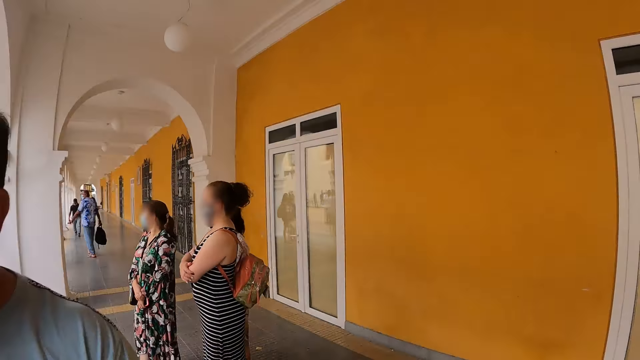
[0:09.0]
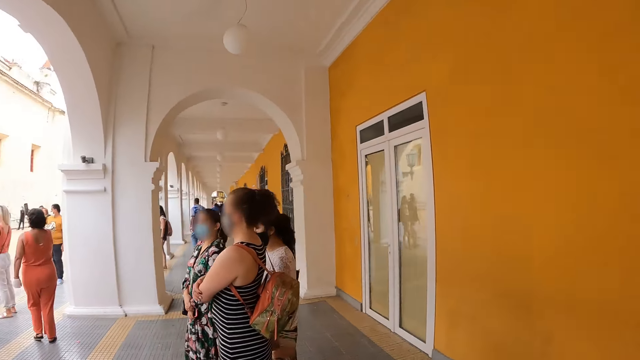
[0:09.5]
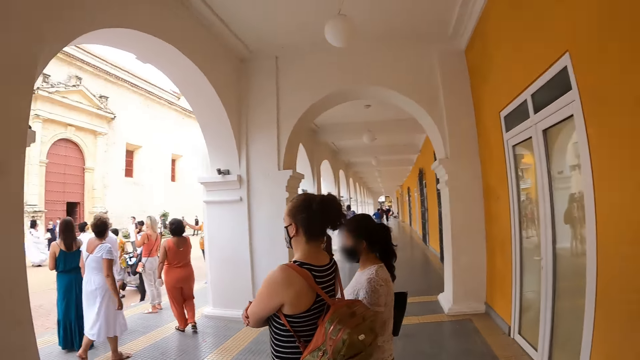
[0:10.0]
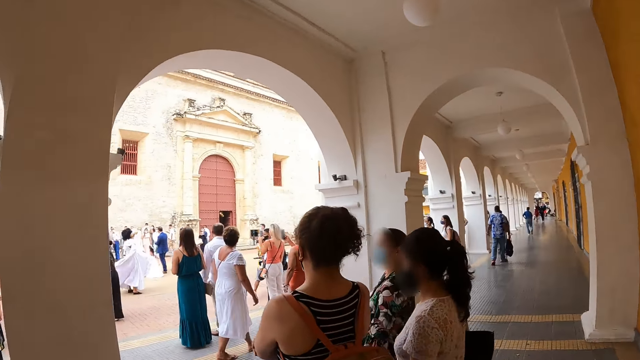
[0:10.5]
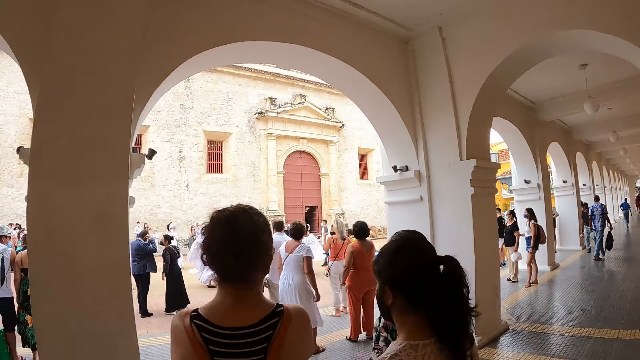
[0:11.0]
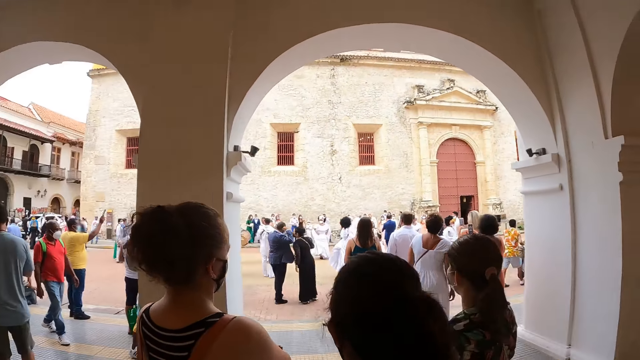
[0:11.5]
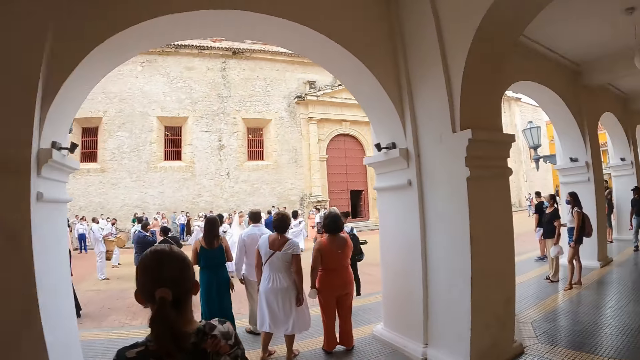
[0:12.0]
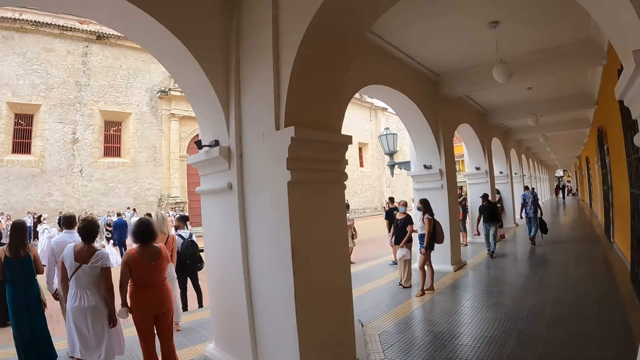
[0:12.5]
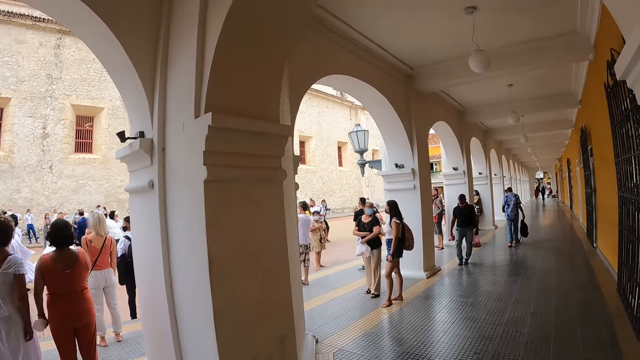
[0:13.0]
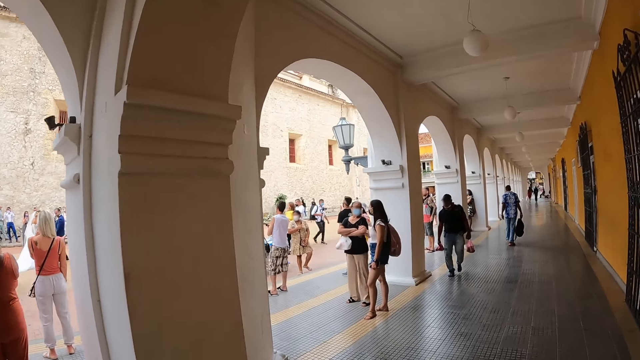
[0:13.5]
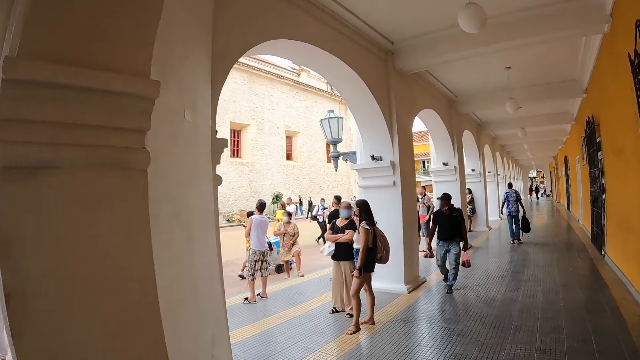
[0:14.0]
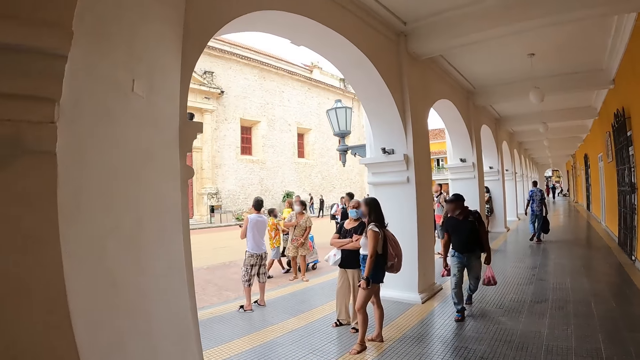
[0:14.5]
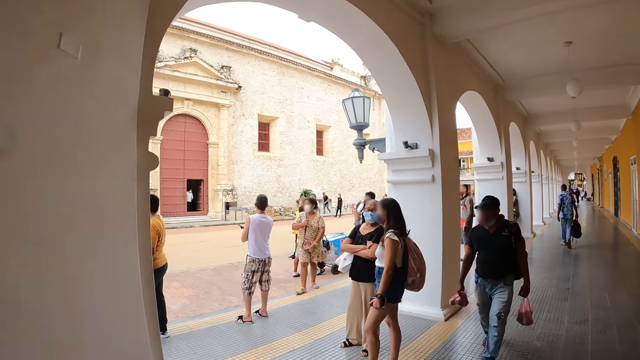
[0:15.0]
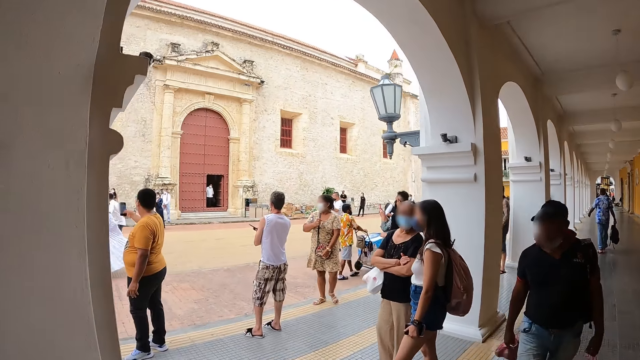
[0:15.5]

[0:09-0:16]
The camera wearer walks on the veranda.

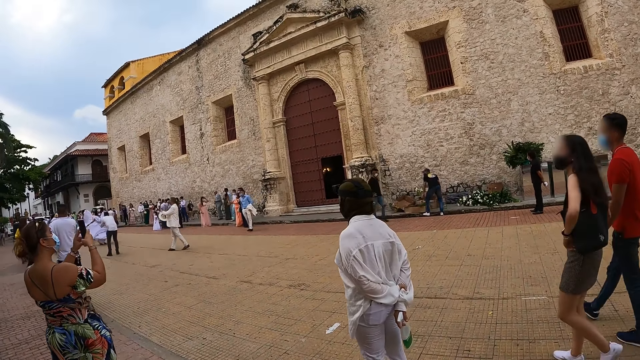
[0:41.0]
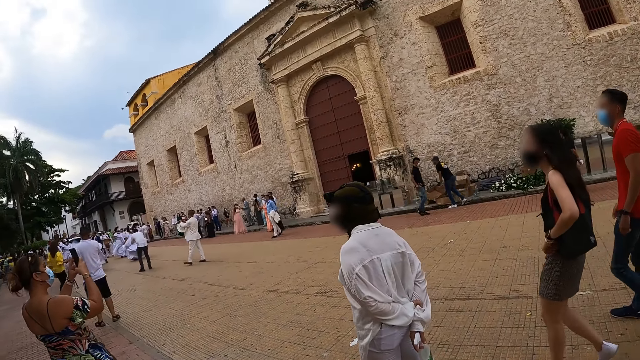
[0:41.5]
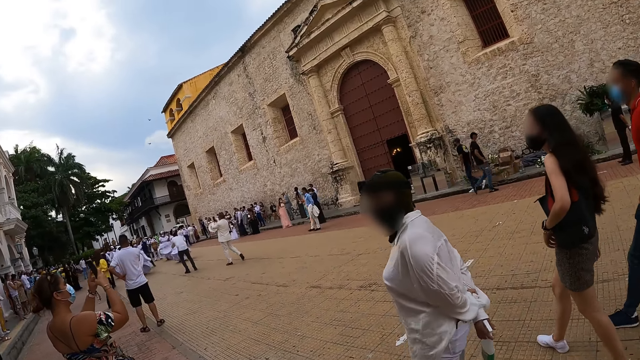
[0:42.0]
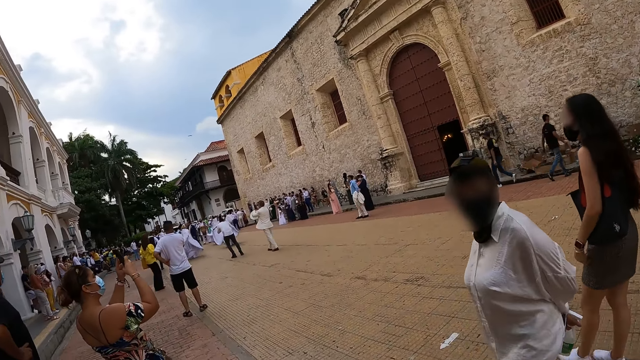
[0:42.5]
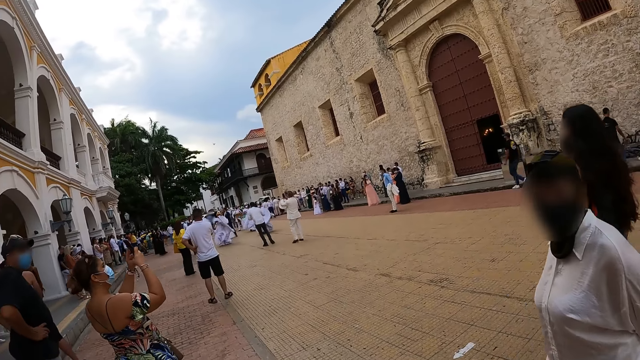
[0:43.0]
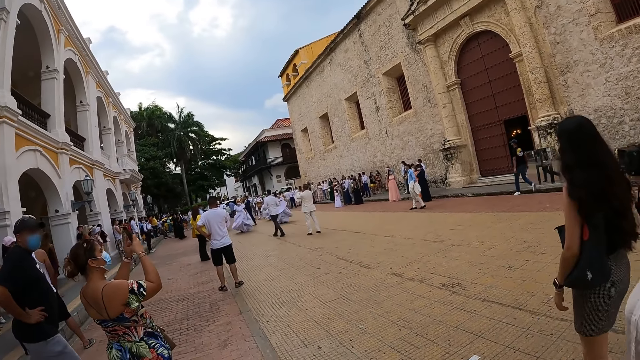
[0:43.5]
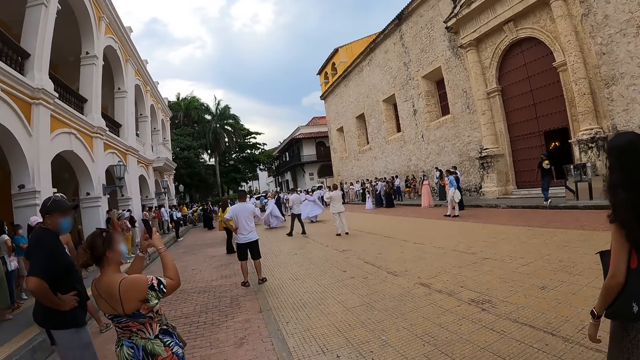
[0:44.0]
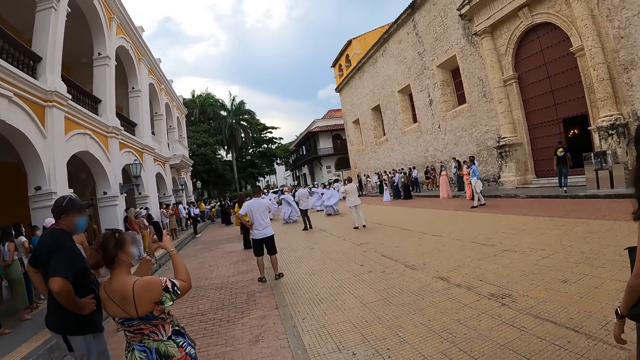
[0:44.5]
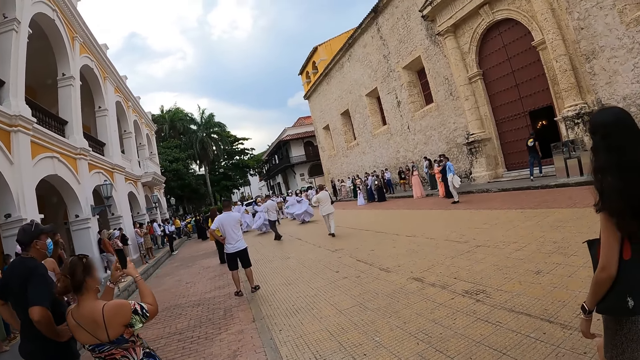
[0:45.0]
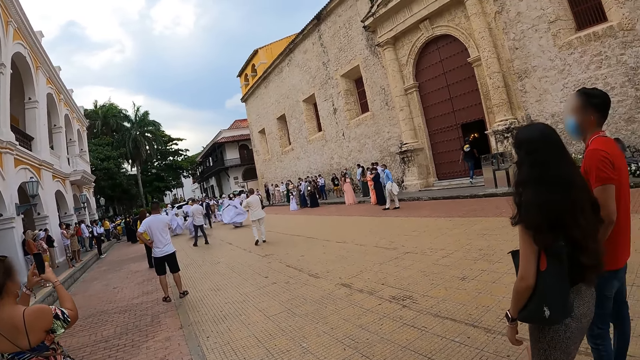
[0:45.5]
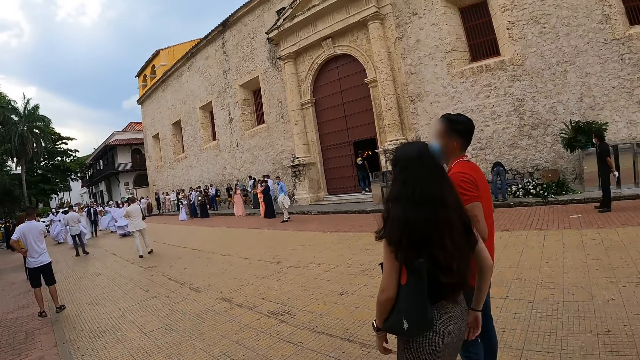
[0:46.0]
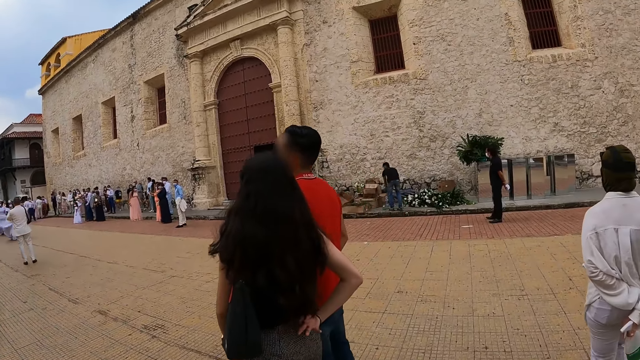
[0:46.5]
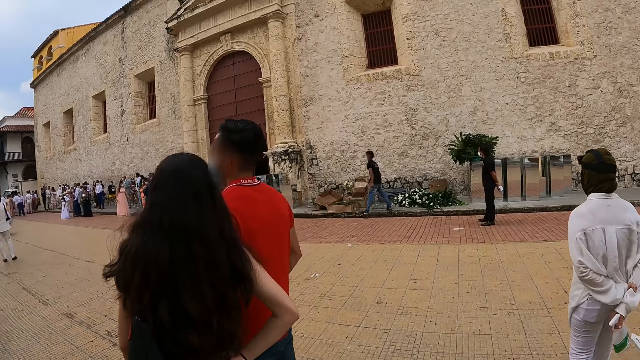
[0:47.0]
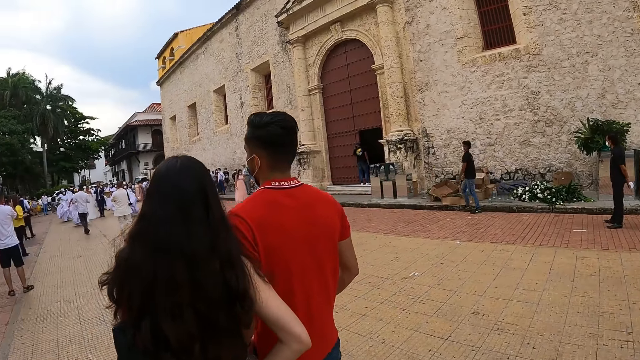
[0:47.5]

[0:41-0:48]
The camera wearer watches a carnival.

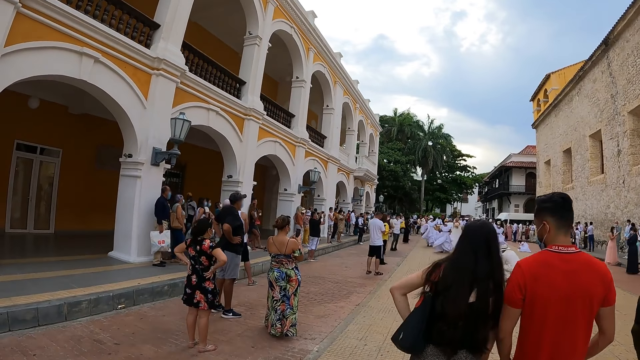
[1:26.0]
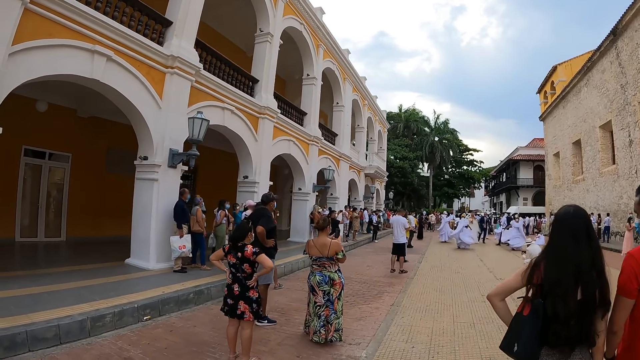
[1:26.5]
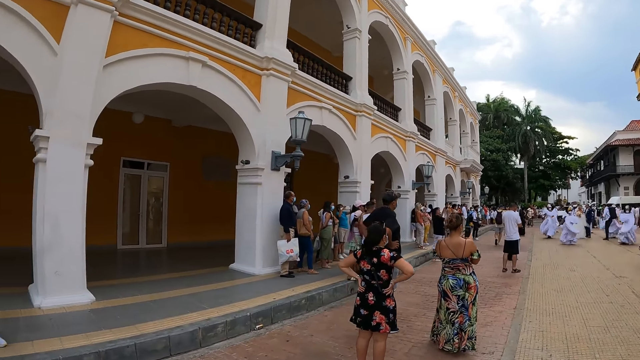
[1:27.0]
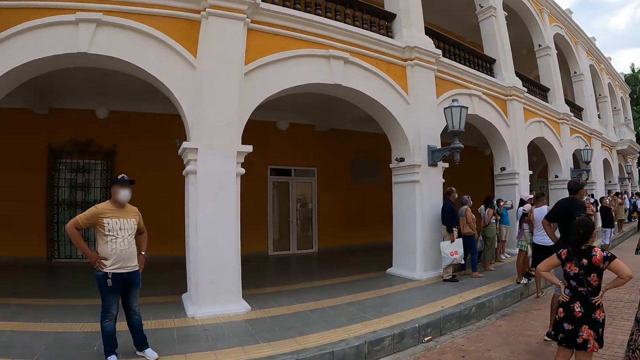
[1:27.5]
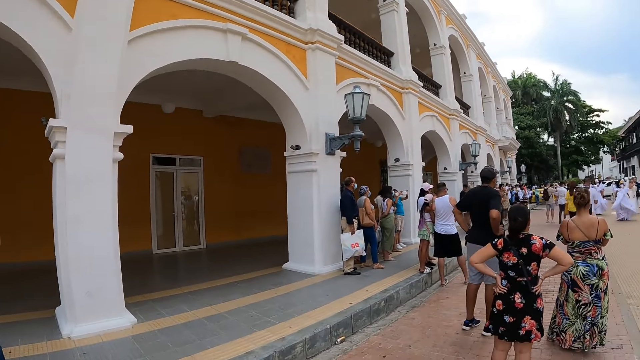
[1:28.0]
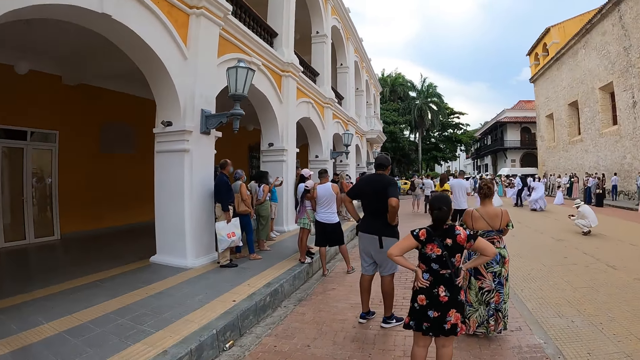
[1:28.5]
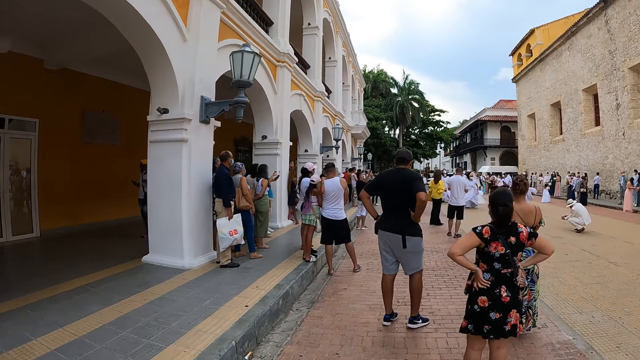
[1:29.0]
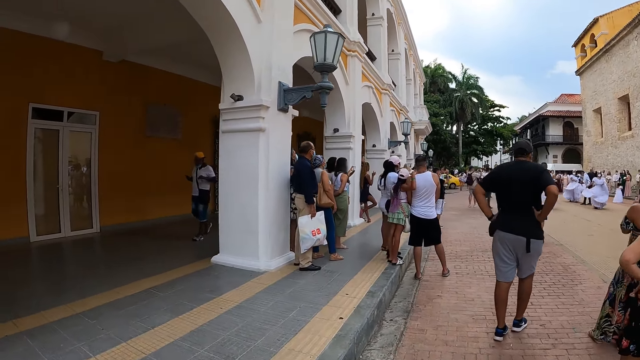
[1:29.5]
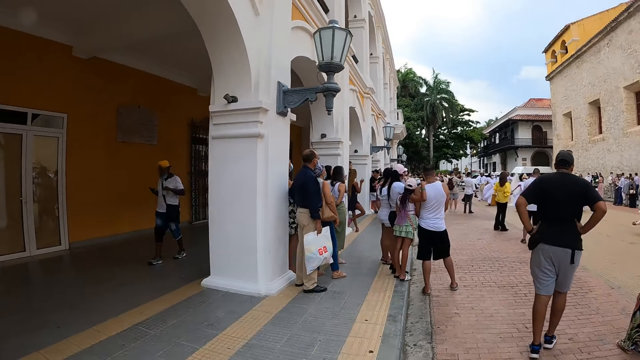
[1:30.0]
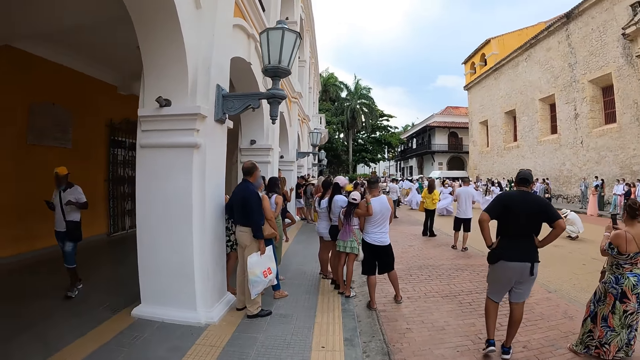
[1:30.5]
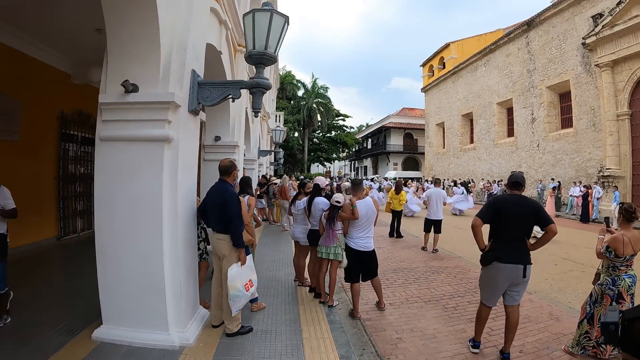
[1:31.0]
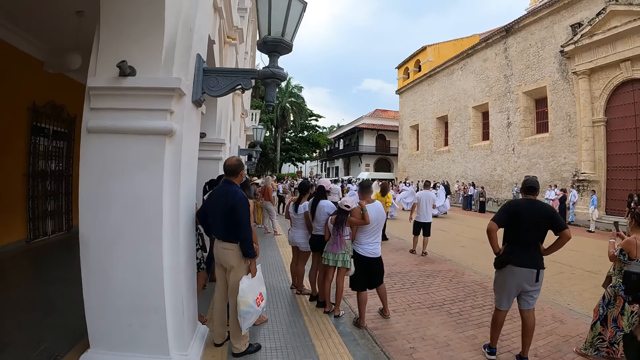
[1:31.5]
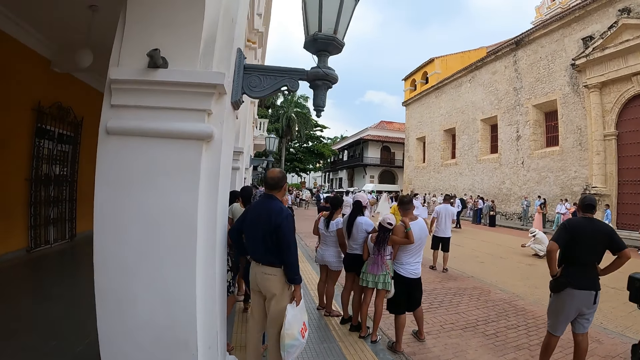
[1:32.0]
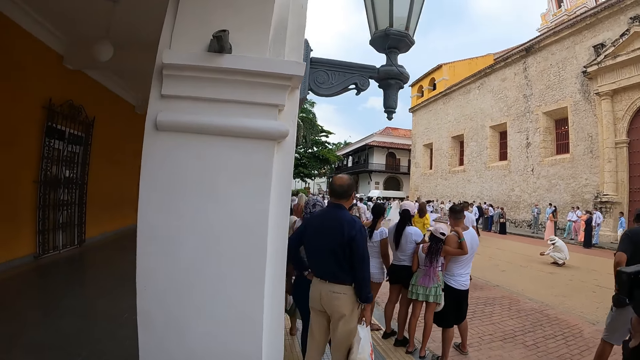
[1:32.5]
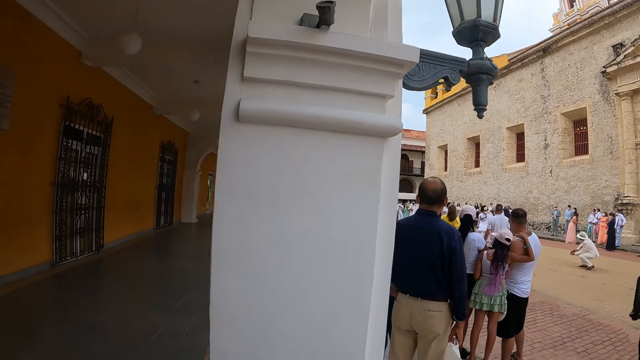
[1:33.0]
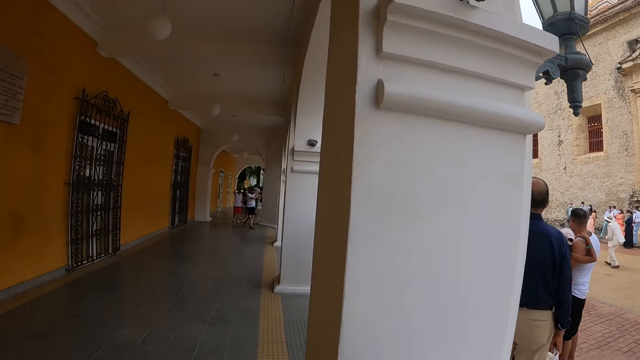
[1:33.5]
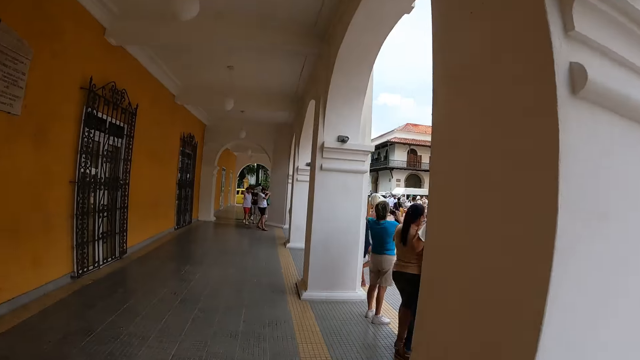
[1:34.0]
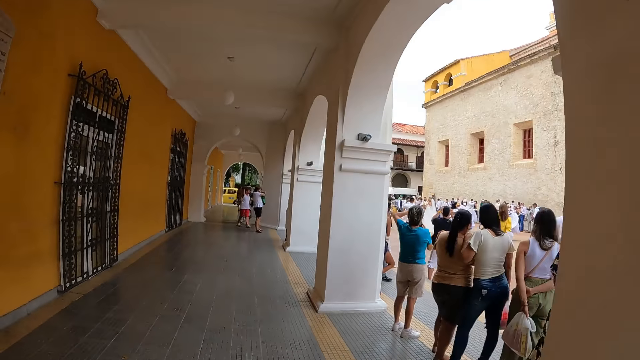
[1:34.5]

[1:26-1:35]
The camera wearer walks on the road.
